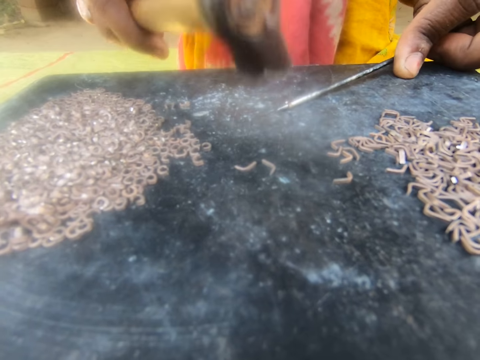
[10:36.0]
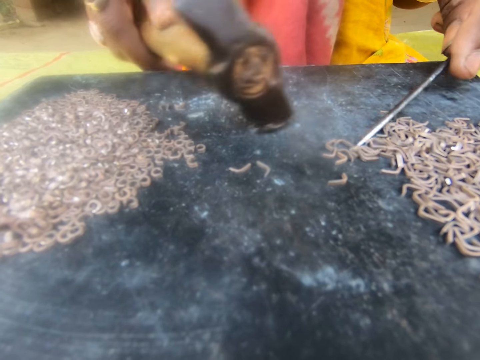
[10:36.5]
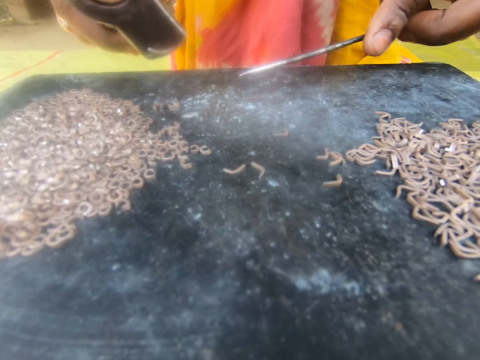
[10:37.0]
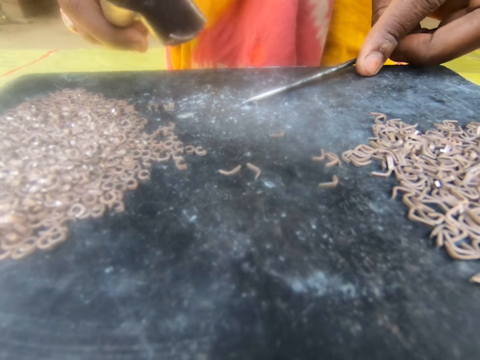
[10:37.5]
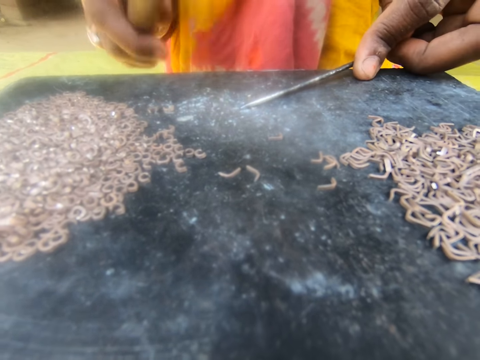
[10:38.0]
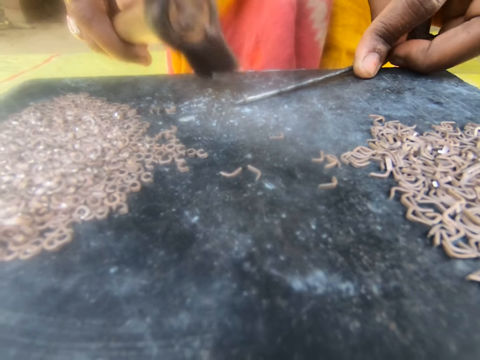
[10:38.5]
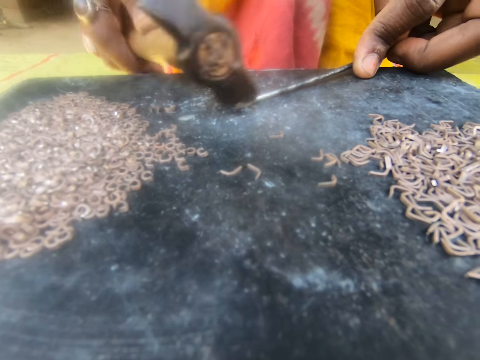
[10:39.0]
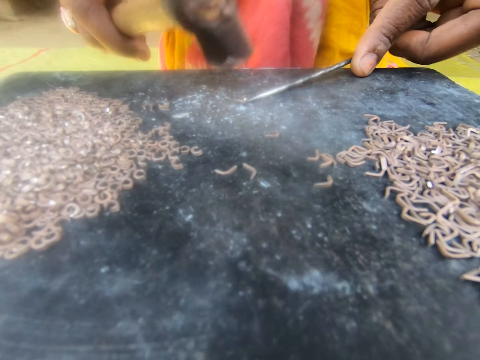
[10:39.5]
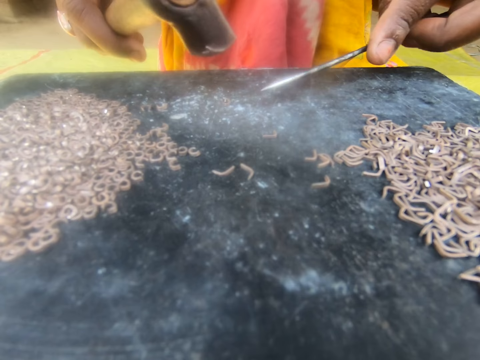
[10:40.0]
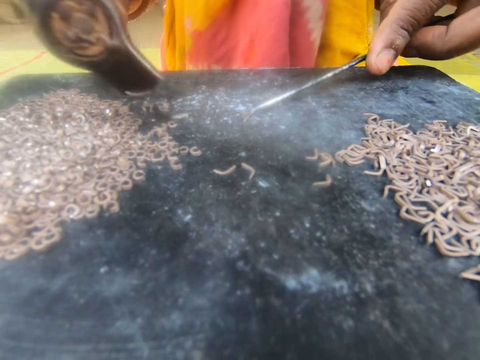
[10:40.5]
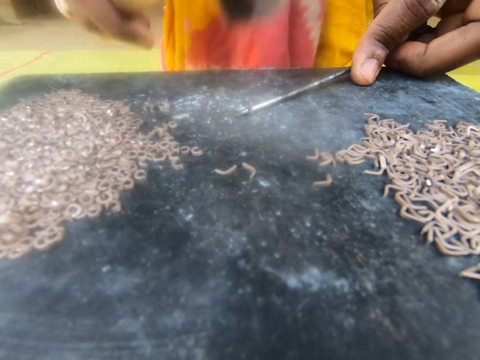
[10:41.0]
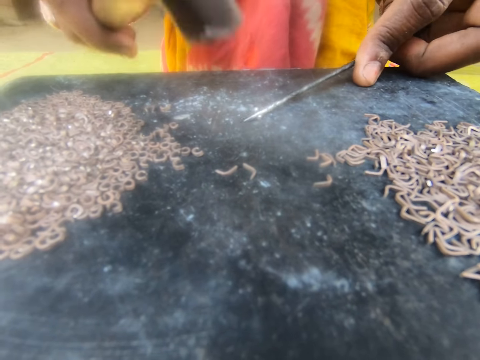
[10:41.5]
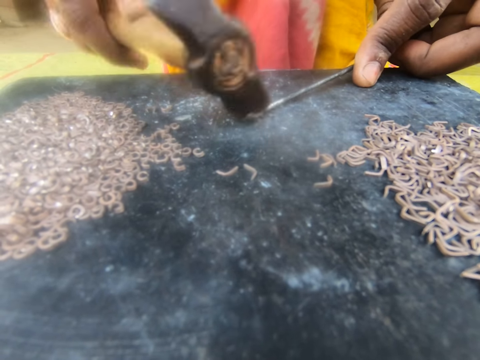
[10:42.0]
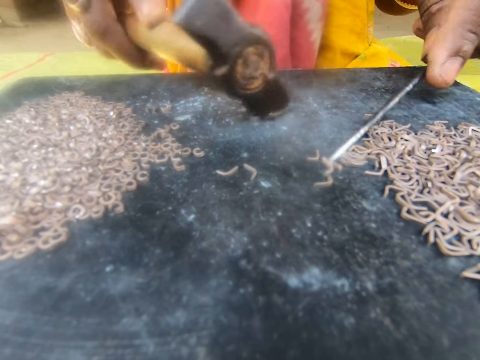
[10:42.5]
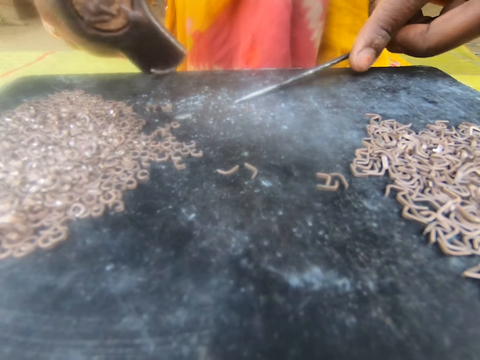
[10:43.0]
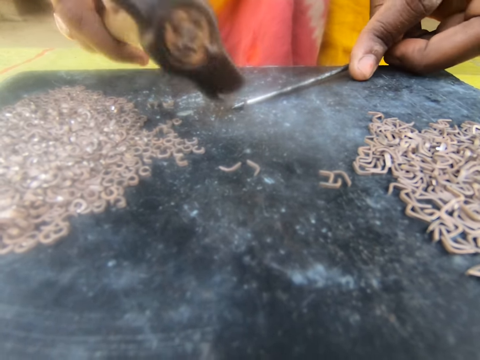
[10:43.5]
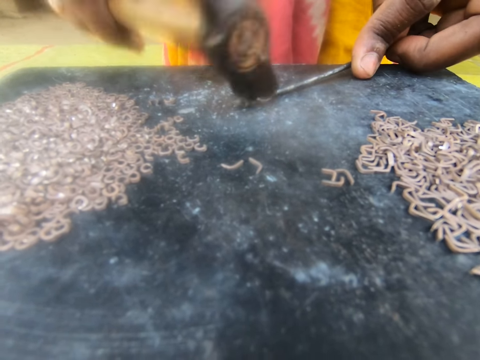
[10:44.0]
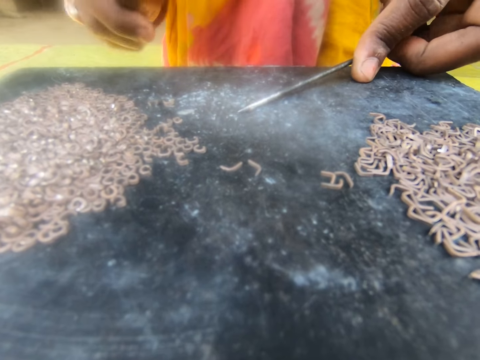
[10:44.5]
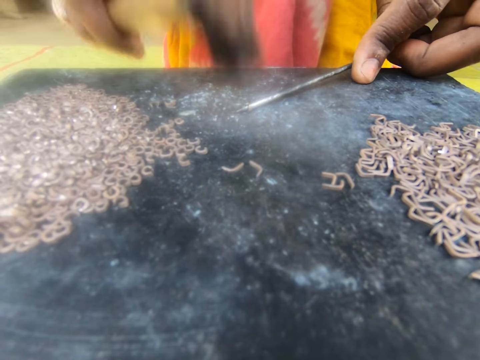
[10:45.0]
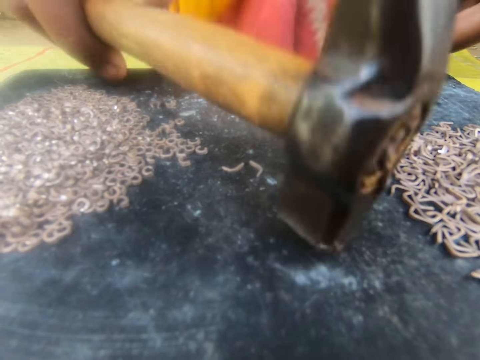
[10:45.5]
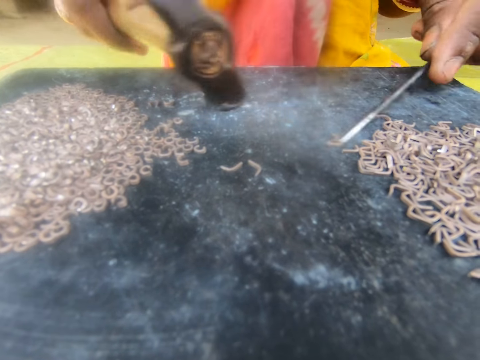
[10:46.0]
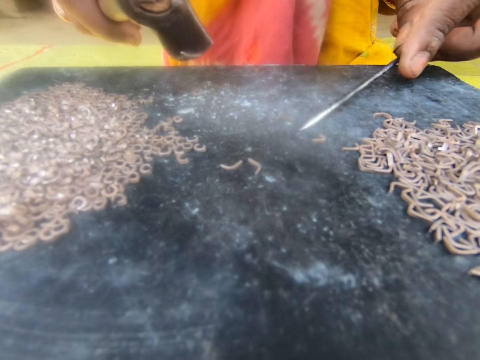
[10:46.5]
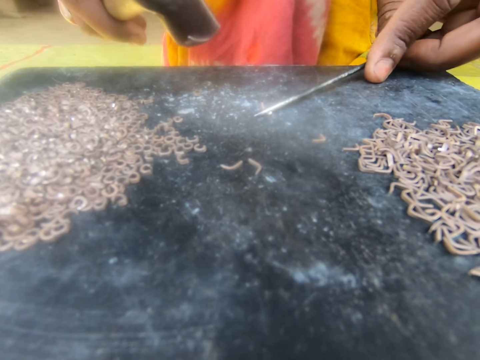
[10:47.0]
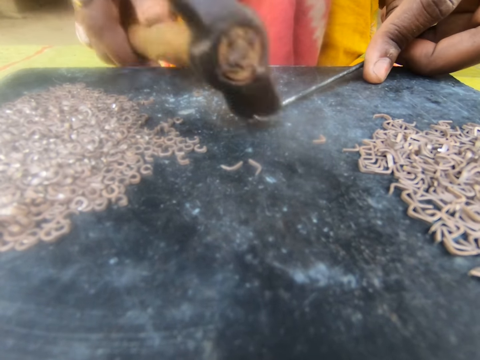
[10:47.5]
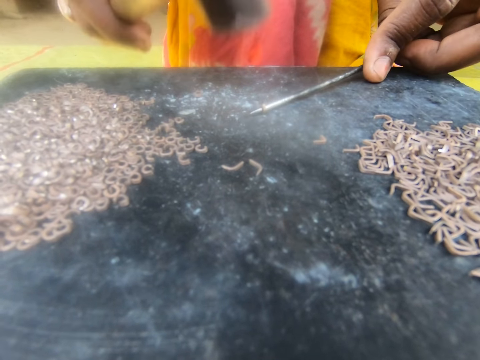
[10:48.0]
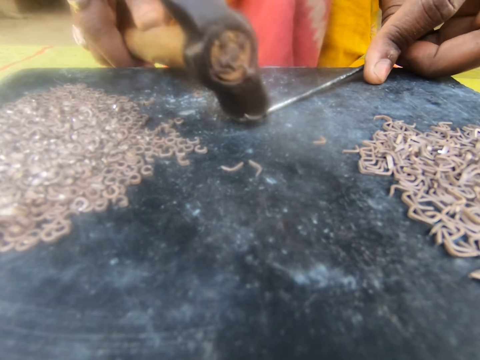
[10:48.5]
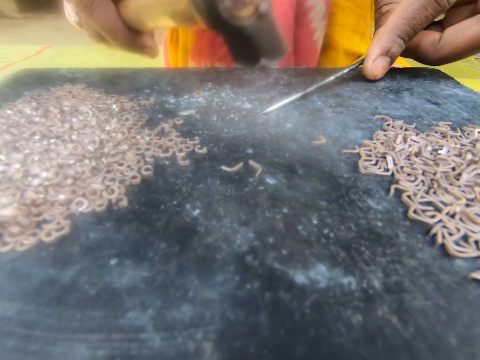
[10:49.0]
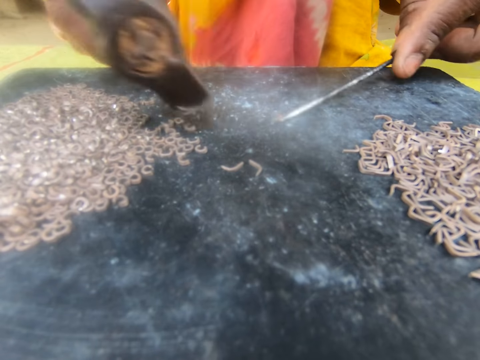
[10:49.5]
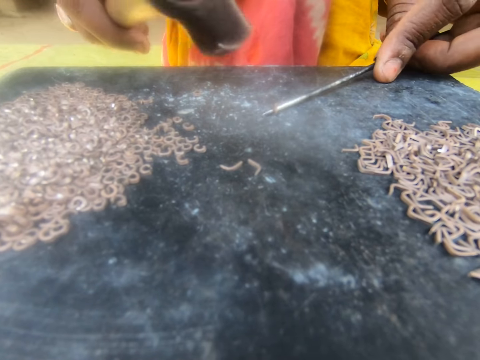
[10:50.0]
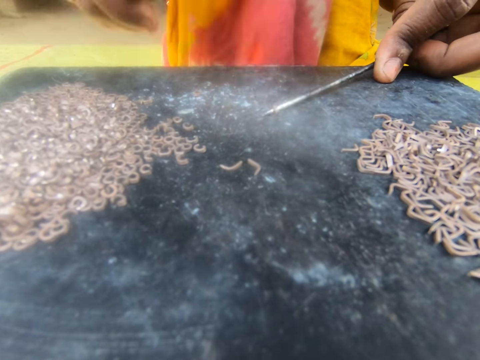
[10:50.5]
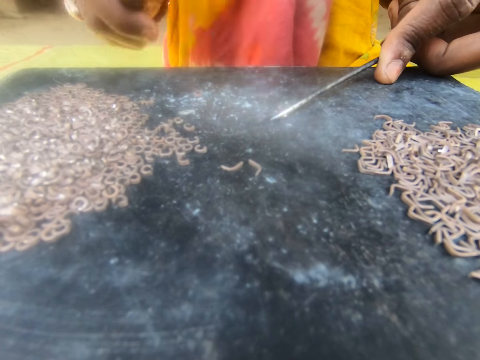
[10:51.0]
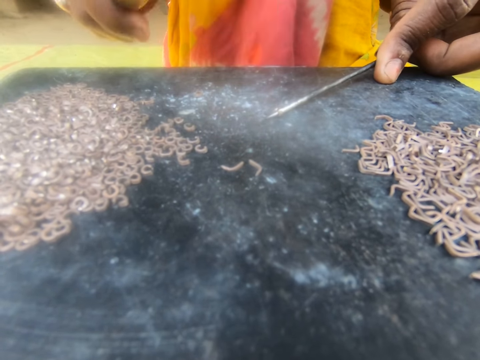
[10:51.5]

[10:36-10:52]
The camera wearer holds the metallic hook with a steel rod. They hammer the metallic hook. They hold the metallic hook with the steel rod. They hammer the metallic hook. They hold the metallic hook with the steel rod. They hammer the metallic hook. They hold the metallic hook with the steel rod. They hammer the metallic hook. They hold the metallic hook with the steel rod. They hammer the metallic hook.

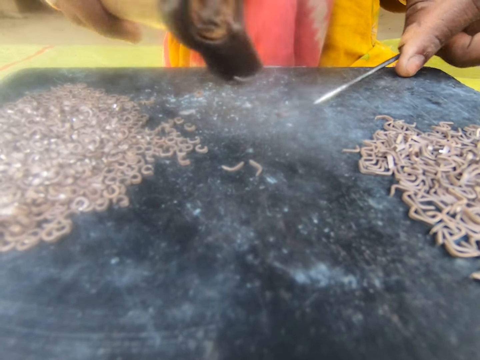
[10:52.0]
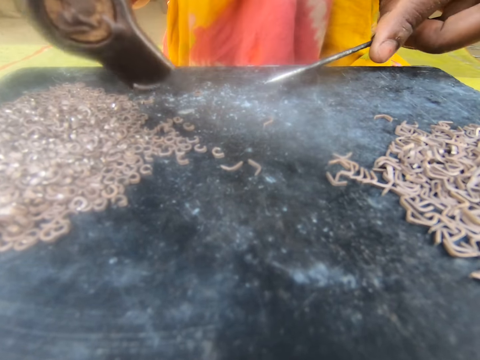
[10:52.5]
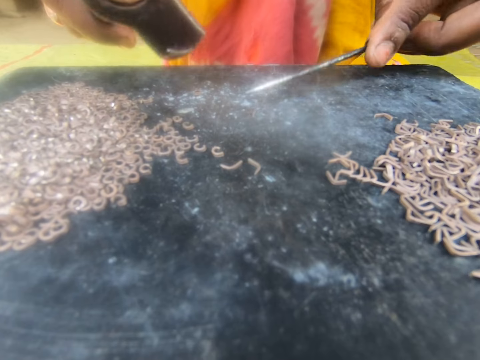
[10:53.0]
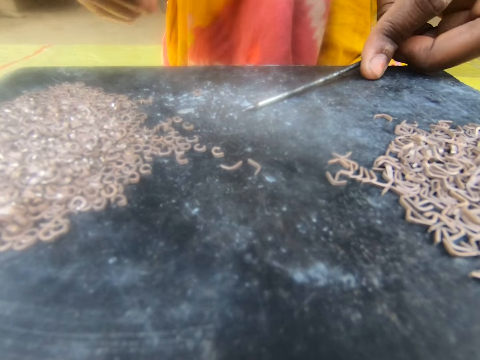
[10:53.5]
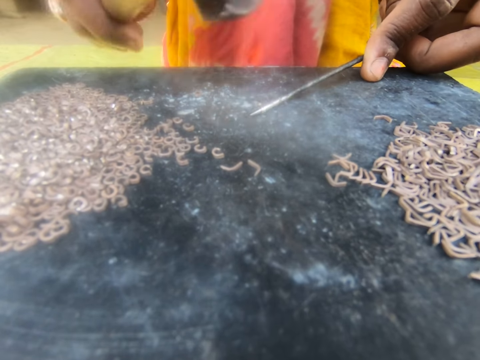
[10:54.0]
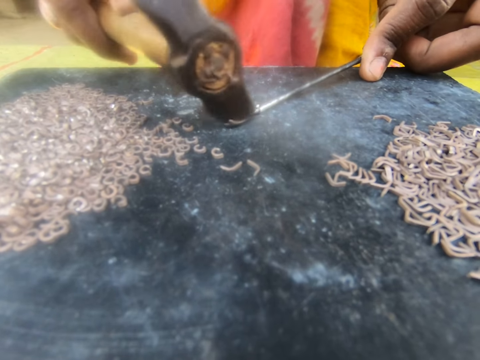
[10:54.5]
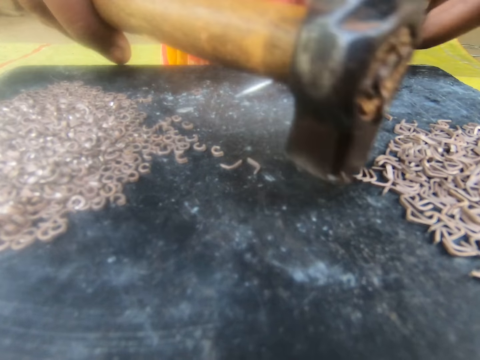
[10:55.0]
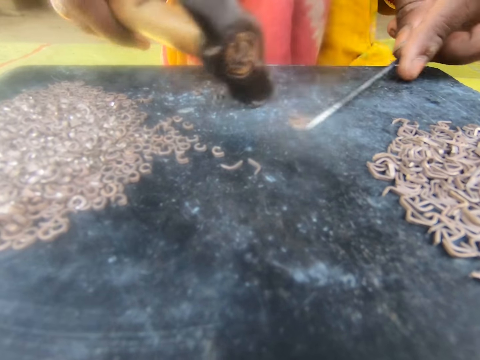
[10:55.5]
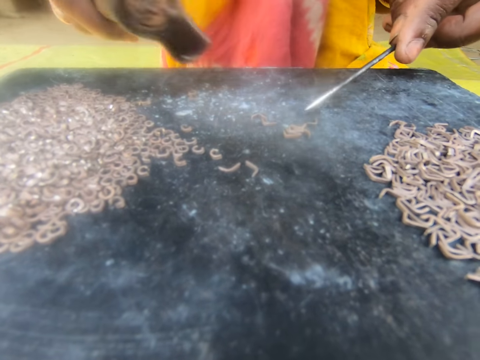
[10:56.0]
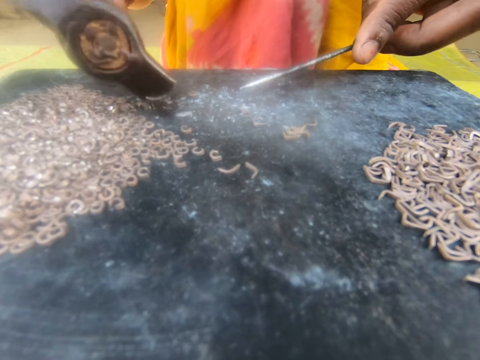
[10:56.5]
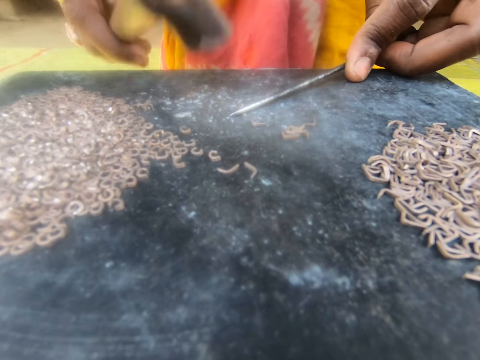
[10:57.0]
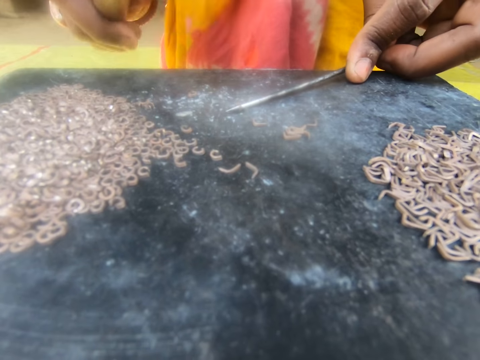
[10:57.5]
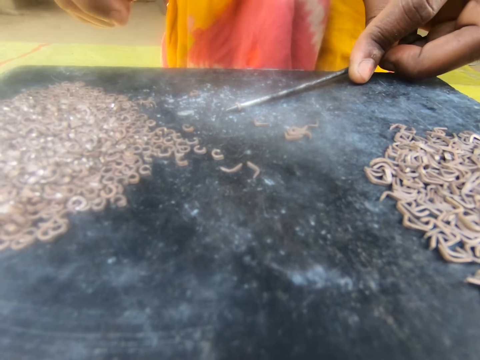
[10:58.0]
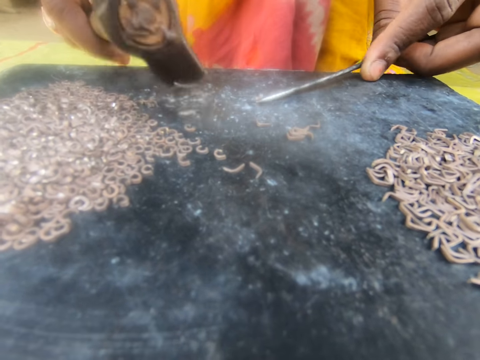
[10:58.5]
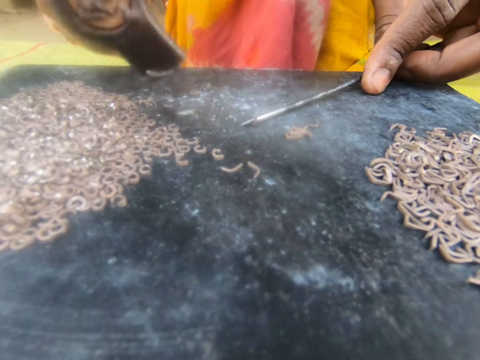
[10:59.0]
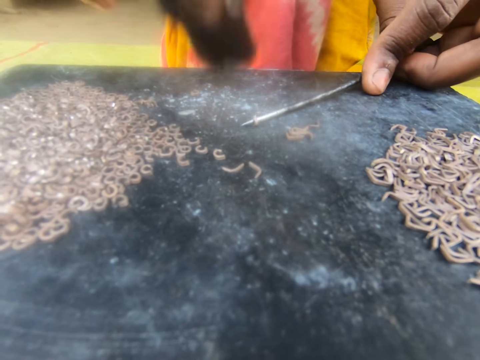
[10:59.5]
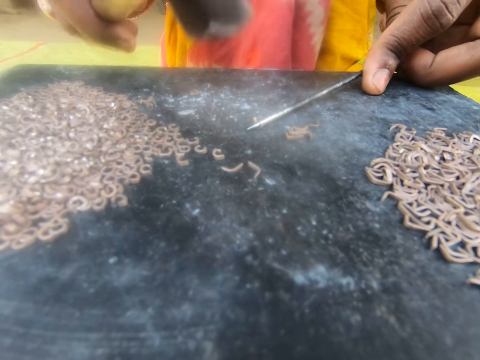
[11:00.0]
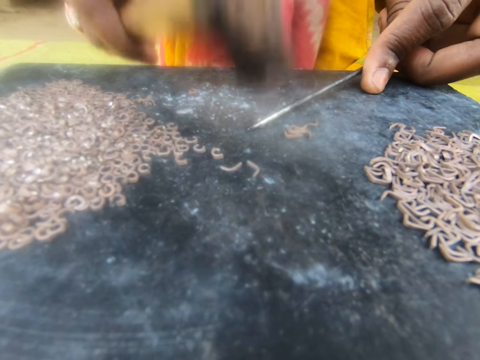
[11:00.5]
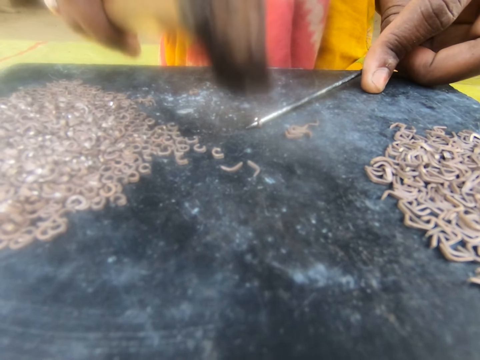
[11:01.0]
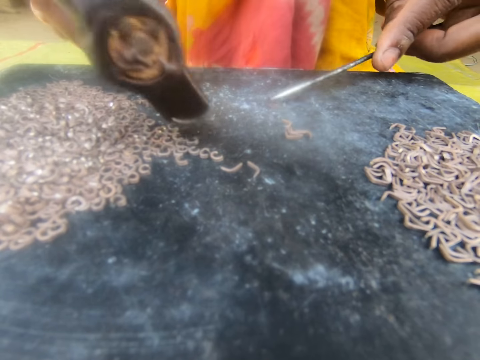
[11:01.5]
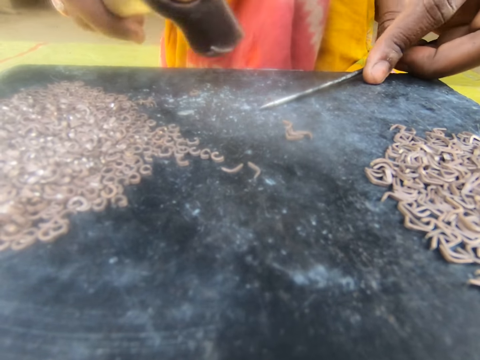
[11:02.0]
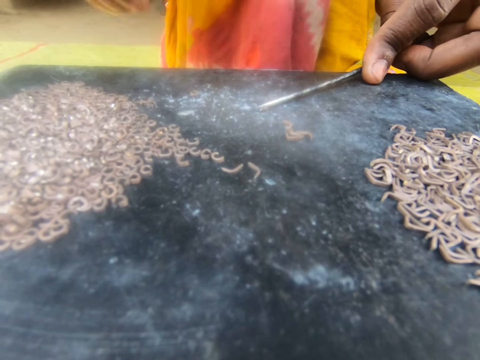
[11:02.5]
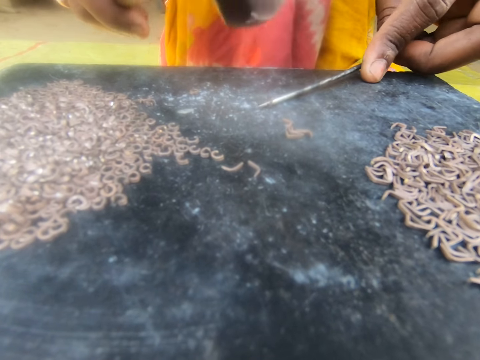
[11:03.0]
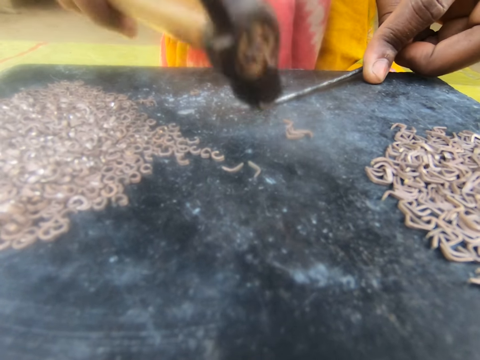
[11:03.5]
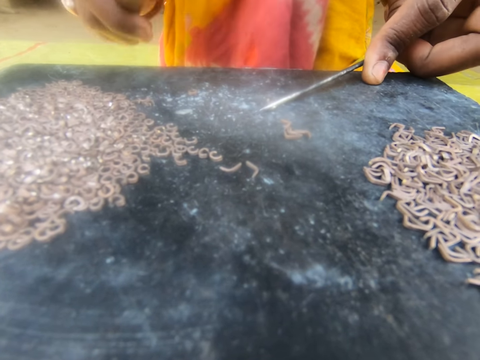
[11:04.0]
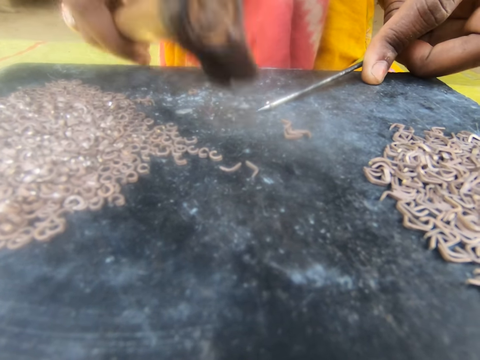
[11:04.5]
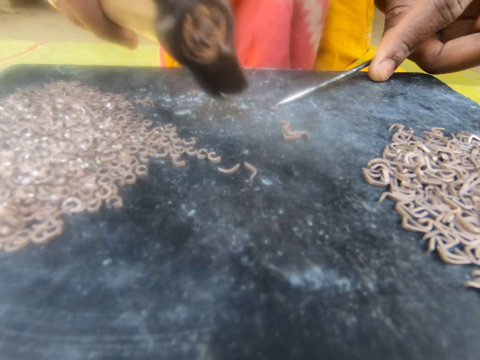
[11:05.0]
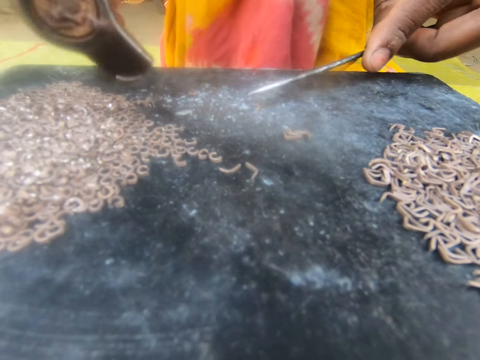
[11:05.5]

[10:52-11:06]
The camera wearer holds the metallic hook with a steel rod. They hammer the metallic hook. They hold the metallic hook with the steel rod. They hammer the metallic hook. They hold the metallic hook with the steel rod. They hammer the metallic hook.
